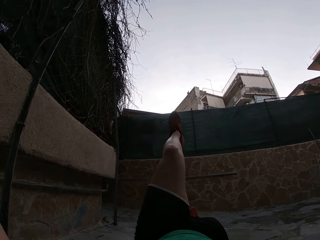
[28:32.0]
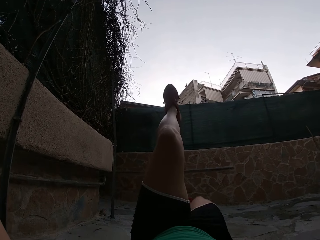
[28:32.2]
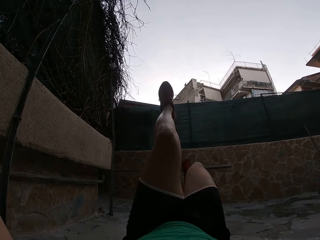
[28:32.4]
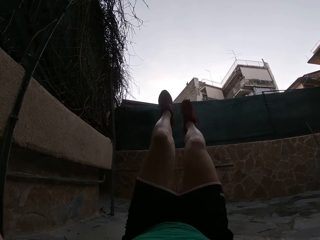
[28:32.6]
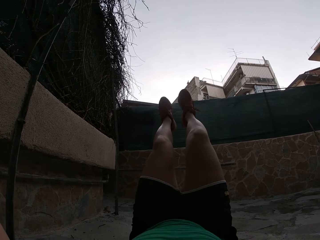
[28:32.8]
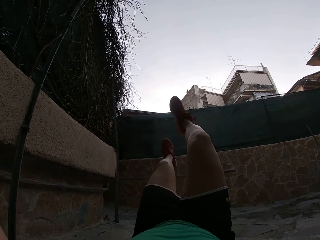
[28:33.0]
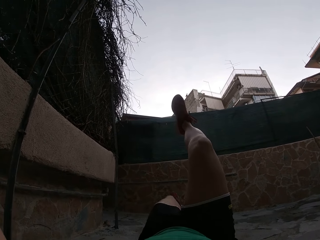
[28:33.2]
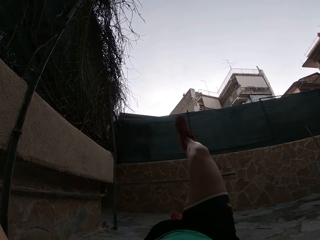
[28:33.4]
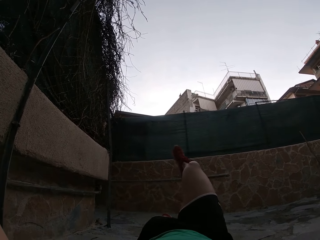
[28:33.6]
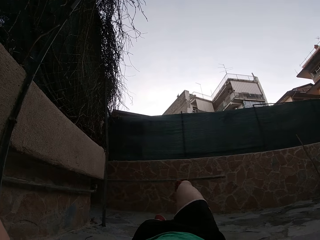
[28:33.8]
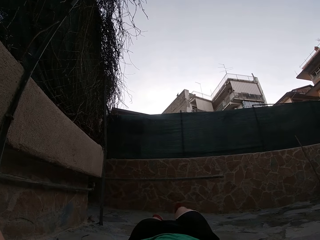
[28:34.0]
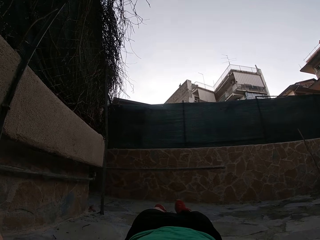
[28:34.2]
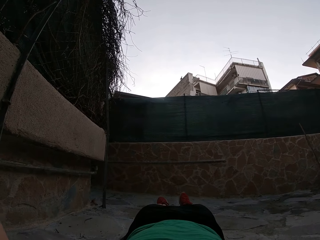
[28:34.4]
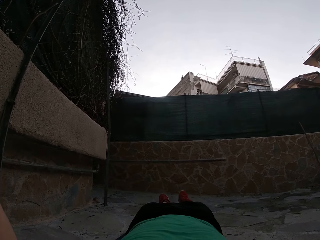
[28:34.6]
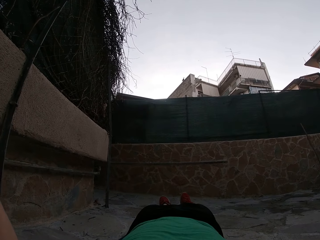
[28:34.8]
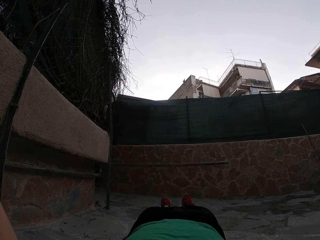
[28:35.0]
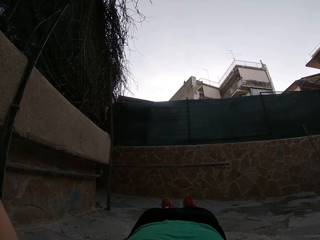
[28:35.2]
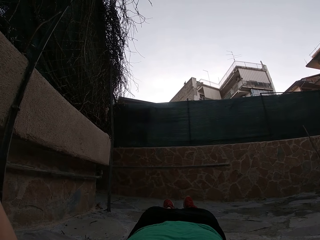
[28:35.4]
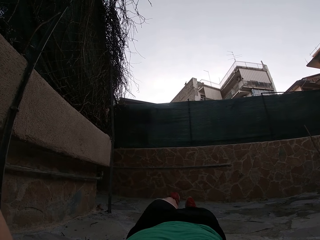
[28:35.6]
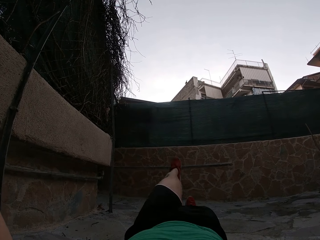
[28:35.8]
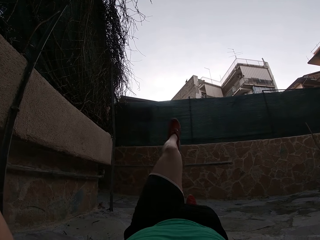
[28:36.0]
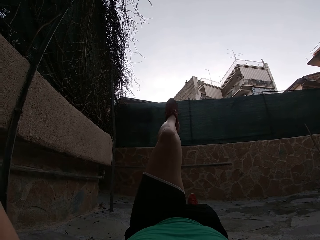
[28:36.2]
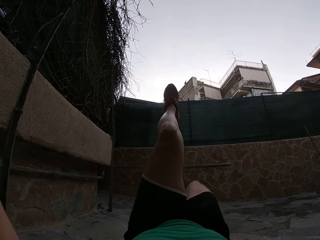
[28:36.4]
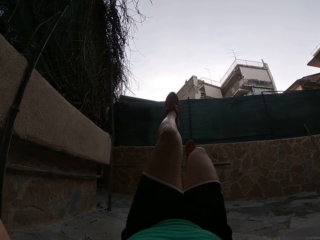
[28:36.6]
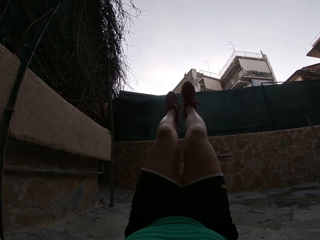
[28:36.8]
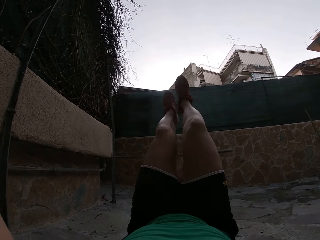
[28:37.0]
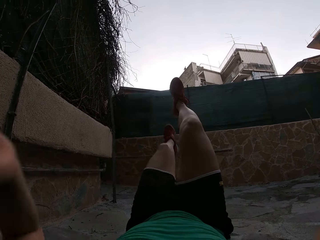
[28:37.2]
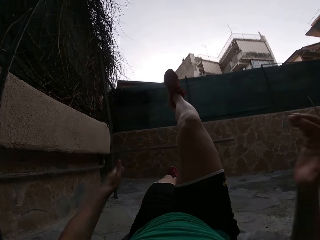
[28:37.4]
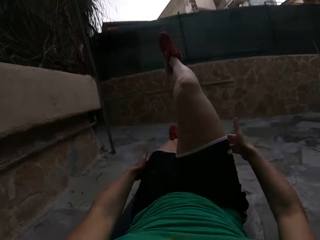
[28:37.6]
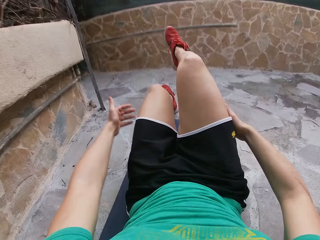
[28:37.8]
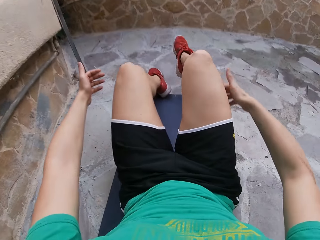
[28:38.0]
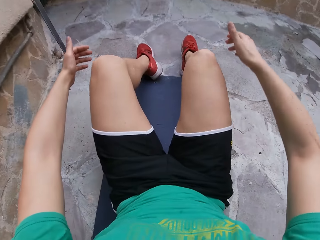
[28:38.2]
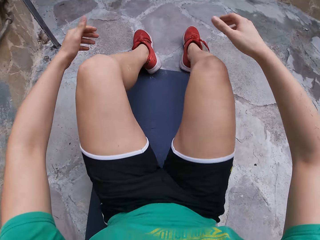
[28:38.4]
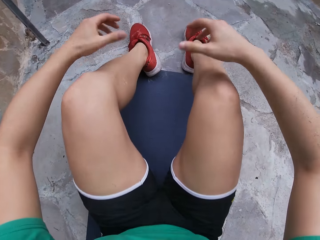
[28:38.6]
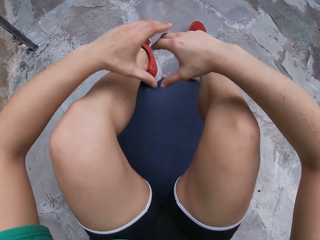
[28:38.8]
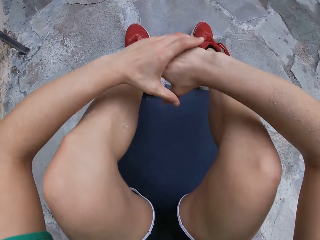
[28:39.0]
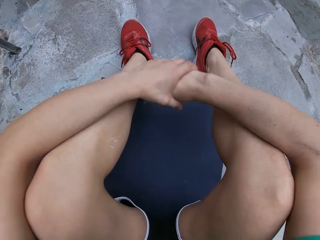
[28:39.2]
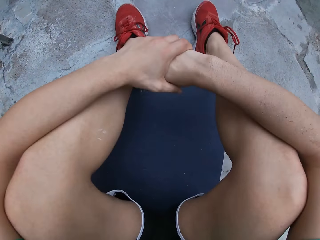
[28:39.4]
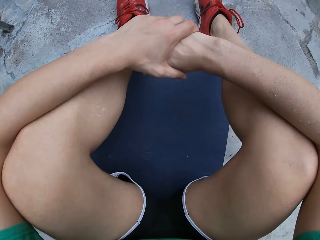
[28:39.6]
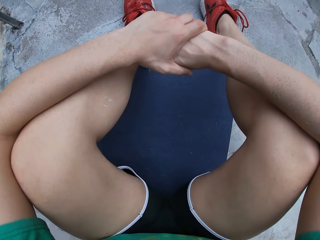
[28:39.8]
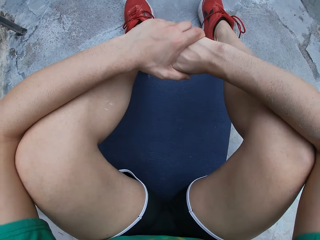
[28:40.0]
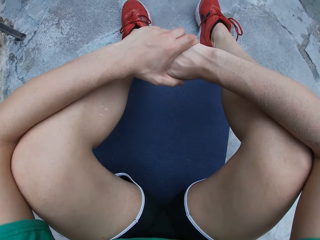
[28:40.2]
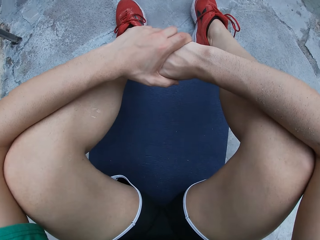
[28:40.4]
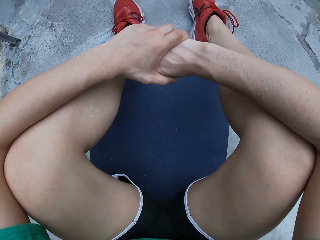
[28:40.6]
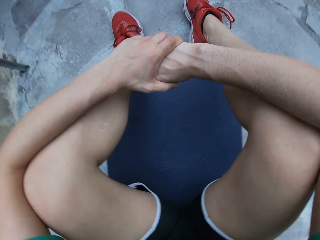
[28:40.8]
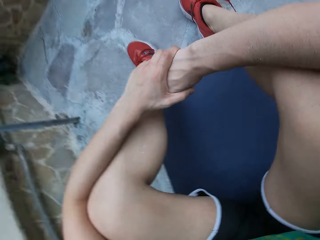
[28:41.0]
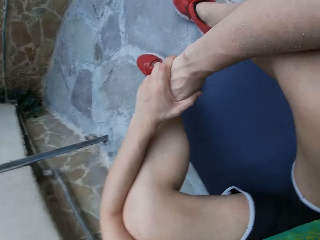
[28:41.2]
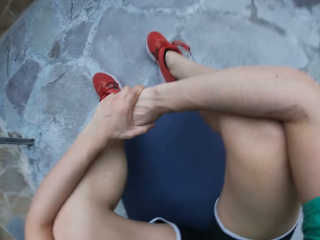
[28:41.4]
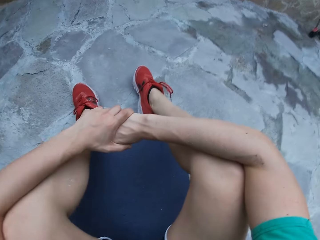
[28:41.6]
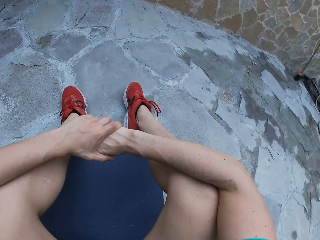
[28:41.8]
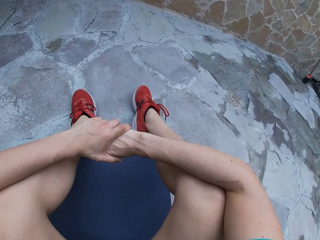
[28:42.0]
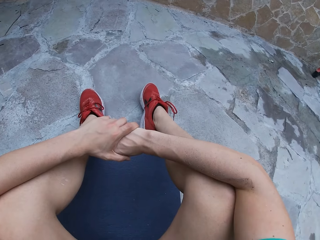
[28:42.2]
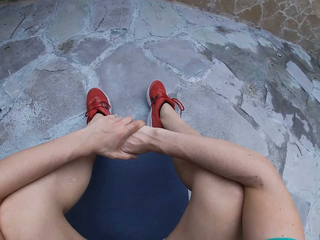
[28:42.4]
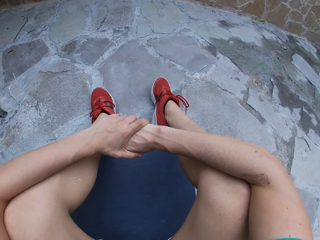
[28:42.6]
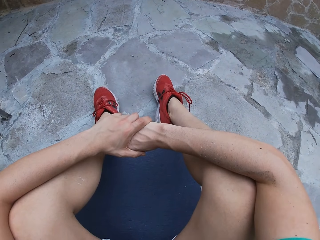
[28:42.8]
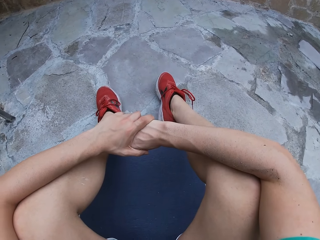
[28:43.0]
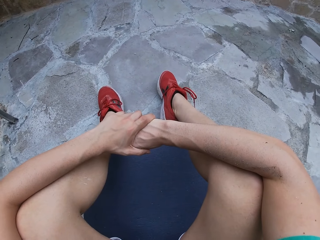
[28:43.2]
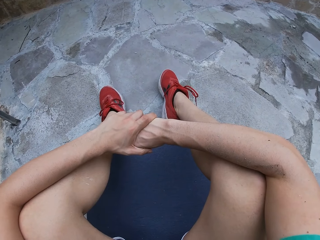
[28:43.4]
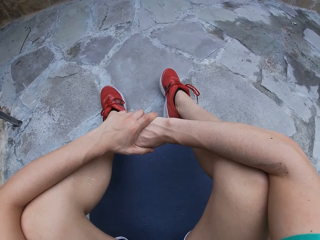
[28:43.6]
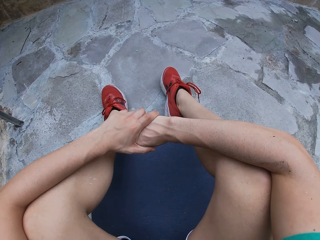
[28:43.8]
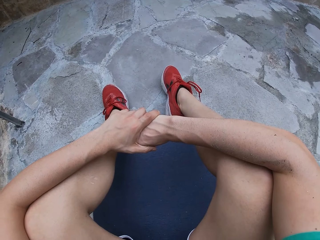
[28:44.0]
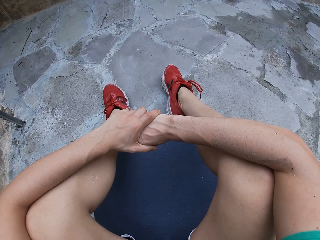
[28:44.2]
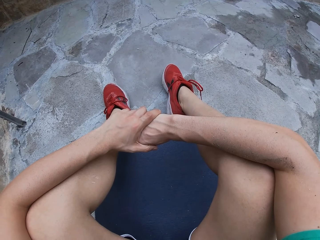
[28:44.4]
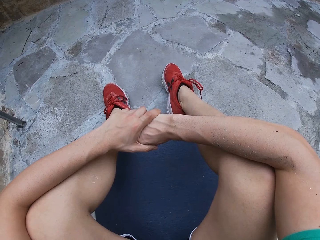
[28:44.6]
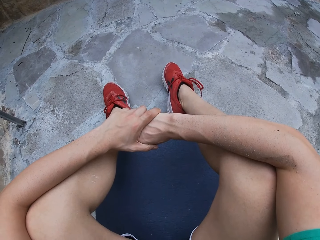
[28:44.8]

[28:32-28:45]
The camera wearer lifts the leg. They put the legs down. They lift the leg. They lift the leg again. They move the hands. They put the leg down. They lift the upper body. They sit on the yoga mat. They look around.

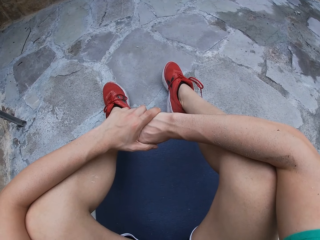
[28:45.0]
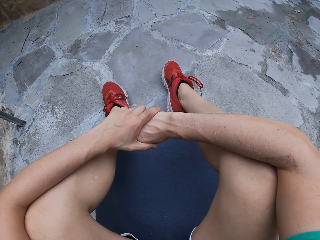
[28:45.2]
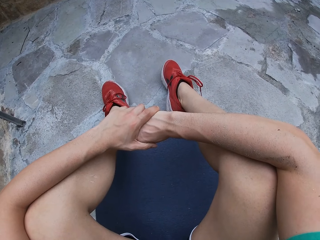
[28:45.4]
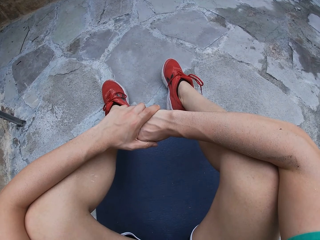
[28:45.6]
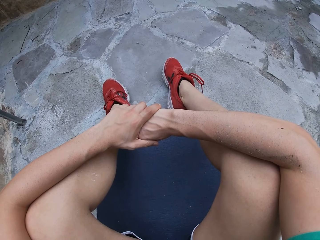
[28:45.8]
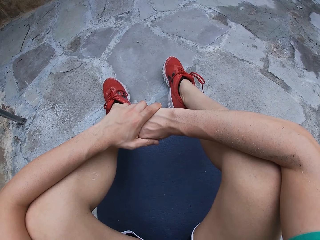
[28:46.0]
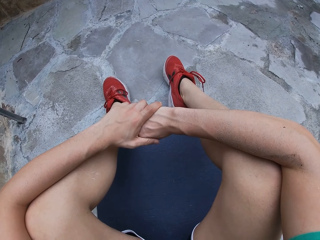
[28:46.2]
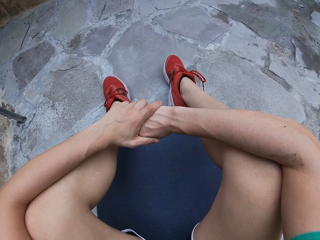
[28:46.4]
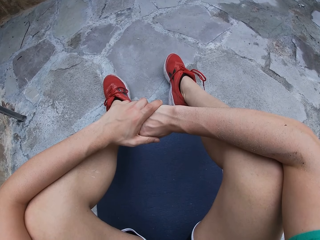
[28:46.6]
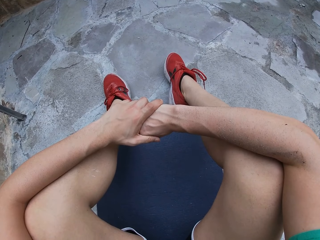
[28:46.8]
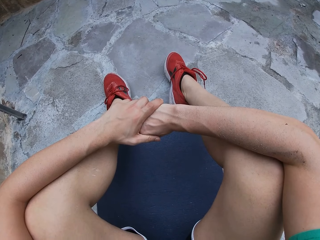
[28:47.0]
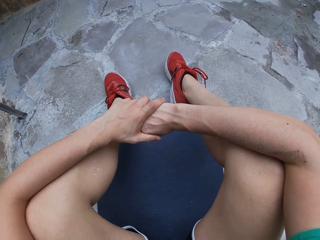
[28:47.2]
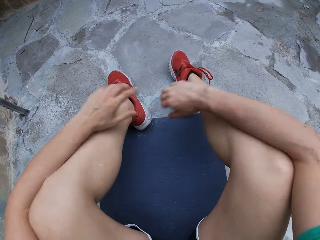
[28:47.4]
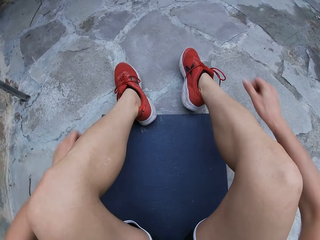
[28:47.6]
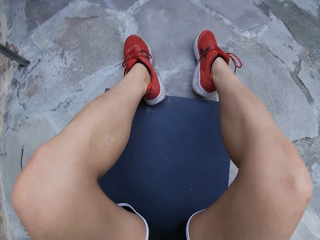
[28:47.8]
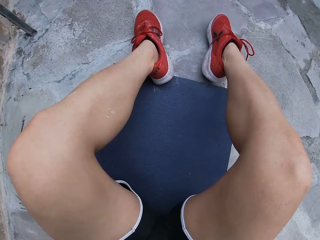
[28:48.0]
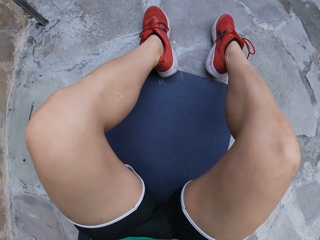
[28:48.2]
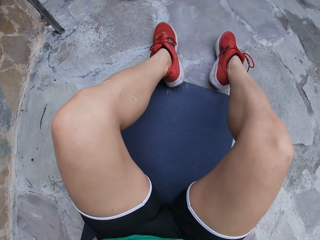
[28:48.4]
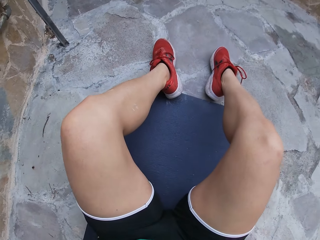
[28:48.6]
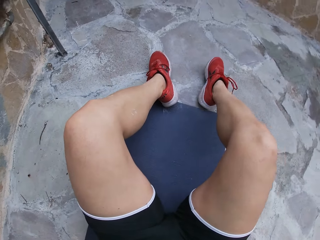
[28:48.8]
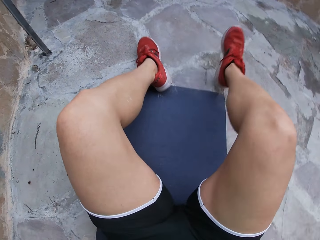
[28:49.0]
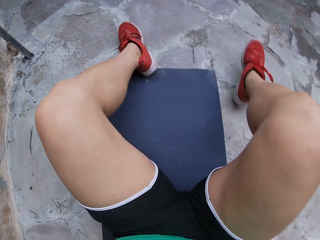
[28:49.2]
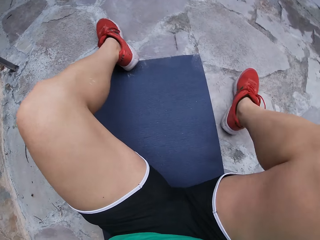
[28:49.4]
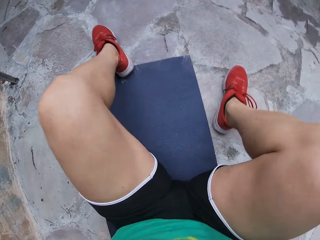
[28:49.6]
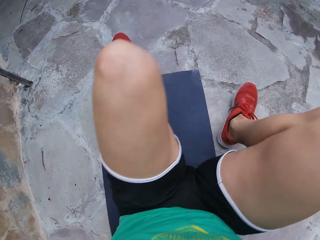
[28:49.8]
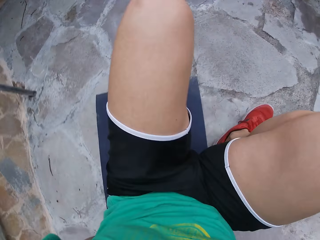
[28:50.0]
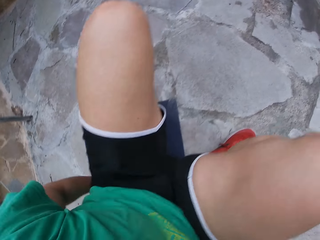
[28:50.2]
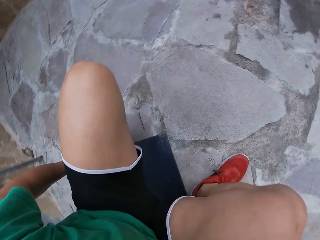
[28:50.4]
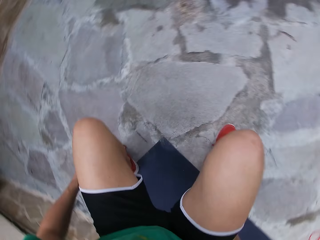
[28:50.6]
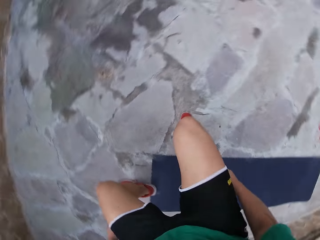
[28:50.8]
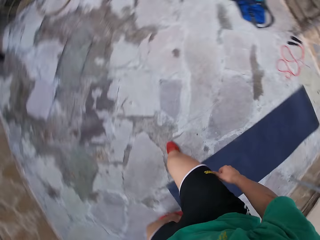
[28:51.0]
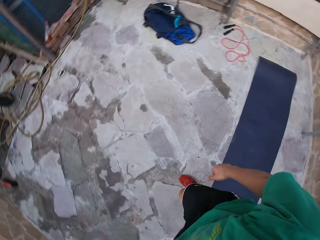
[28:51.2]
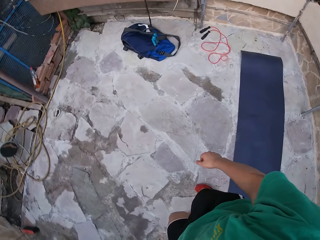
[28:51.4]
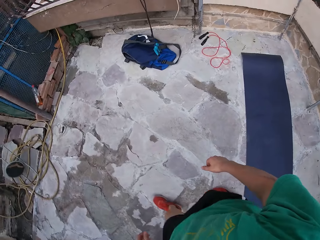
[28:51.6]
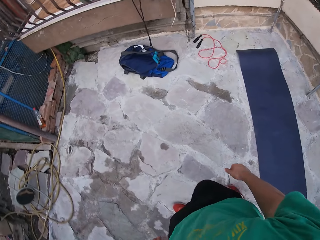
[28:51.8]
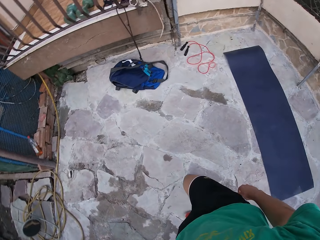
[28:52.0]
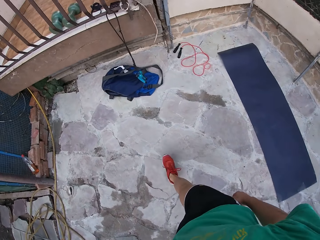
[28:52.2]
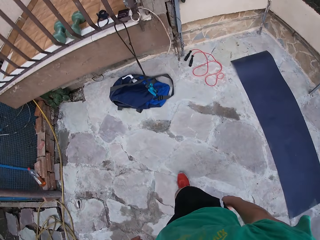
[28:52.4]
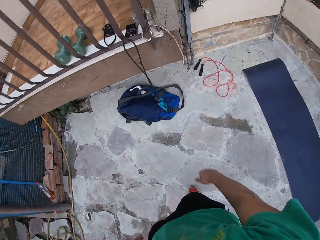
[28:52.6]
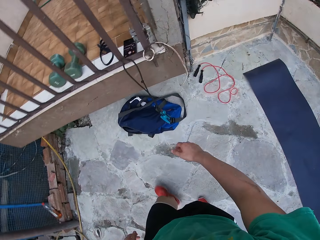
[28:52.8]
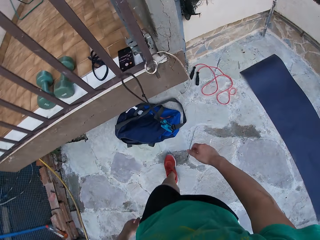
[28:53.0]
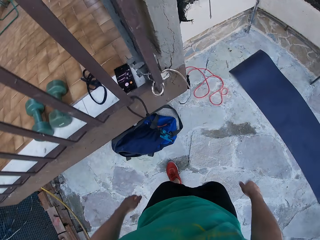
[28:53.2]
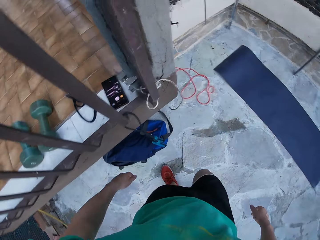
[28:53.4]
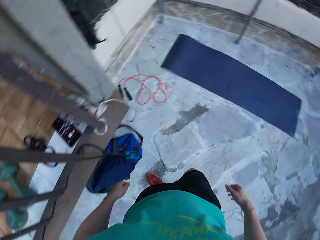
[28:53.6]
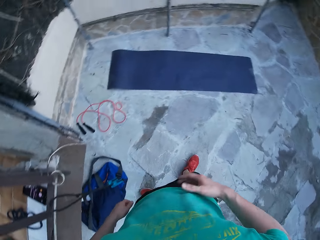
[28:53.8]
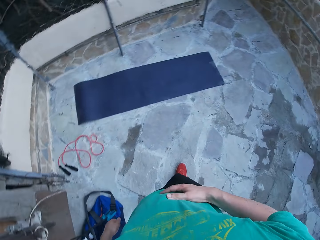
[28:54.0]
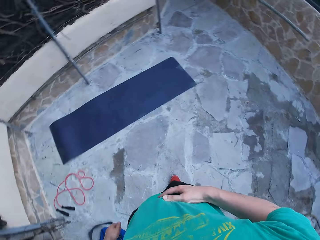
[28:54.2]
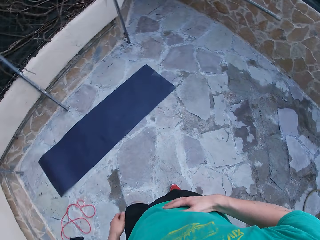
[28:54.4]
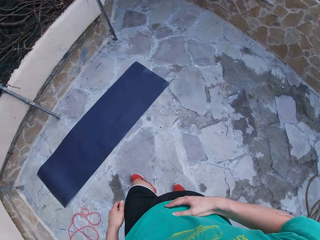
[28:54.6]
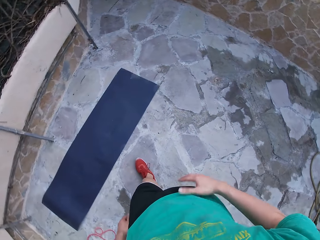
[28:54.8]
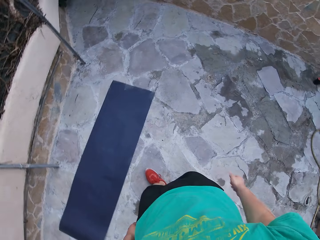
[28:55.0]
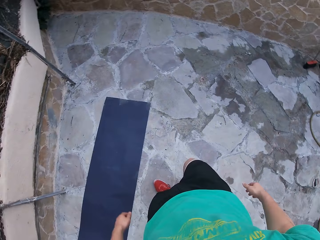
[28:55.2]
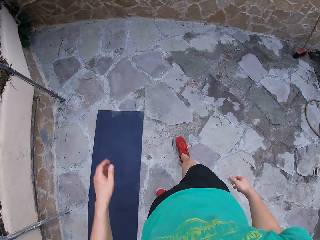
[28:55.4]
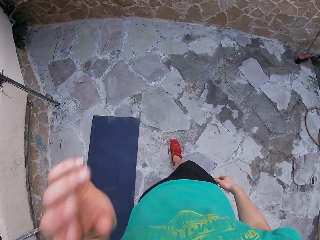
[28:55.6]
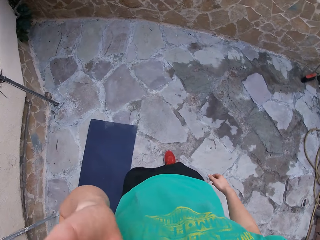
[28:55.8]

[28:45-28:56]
The camera wearer stands up. He stands by the yoga mat. He steps forward. He walks around the yard. He steps forward. He touches his tummy.
